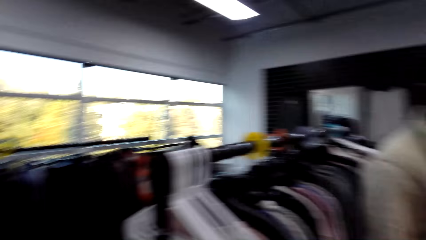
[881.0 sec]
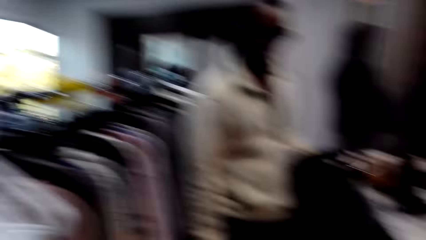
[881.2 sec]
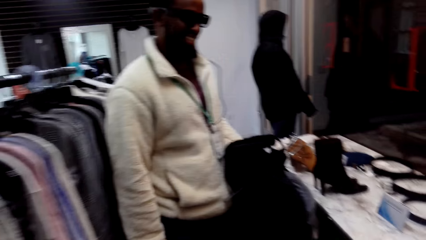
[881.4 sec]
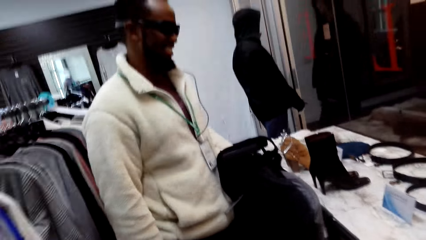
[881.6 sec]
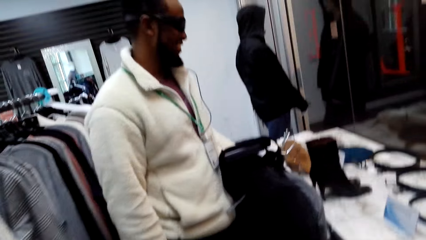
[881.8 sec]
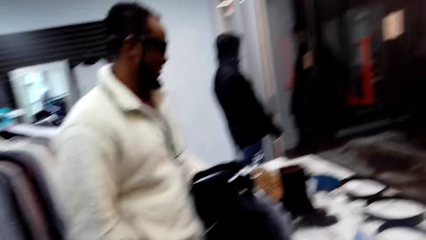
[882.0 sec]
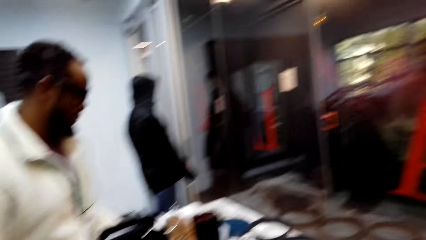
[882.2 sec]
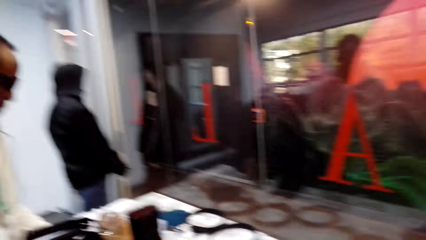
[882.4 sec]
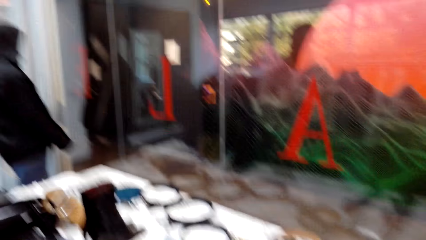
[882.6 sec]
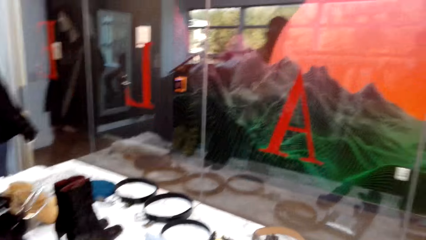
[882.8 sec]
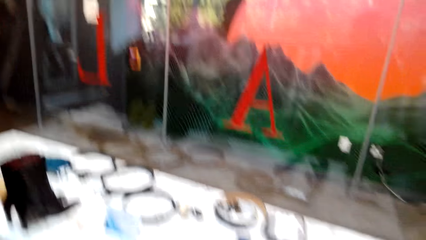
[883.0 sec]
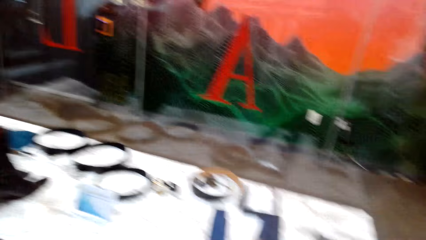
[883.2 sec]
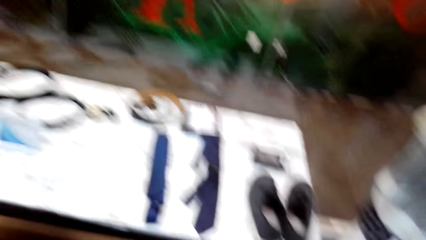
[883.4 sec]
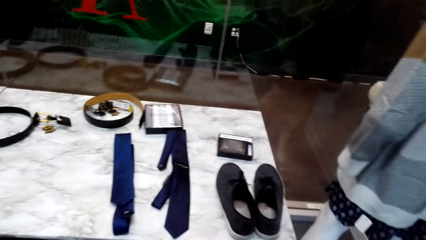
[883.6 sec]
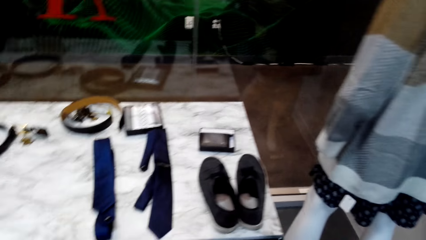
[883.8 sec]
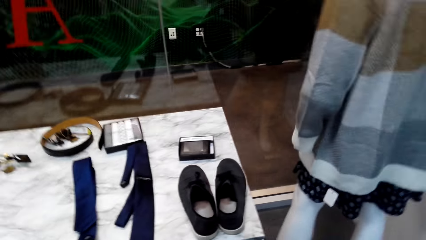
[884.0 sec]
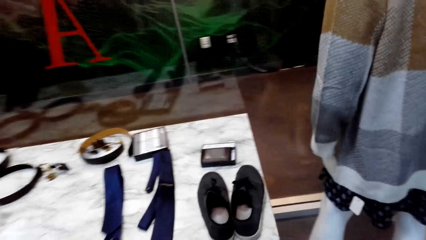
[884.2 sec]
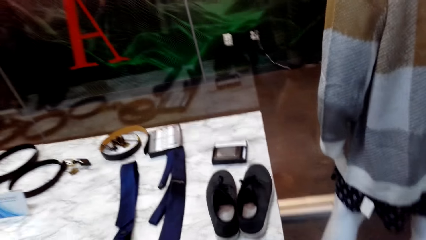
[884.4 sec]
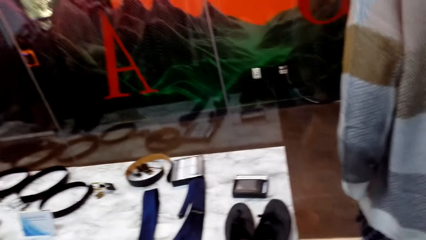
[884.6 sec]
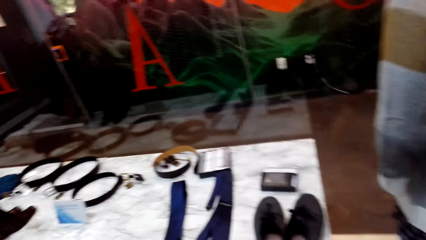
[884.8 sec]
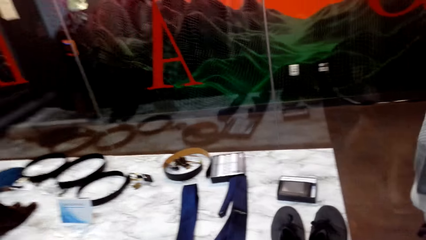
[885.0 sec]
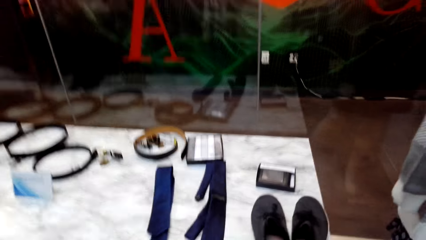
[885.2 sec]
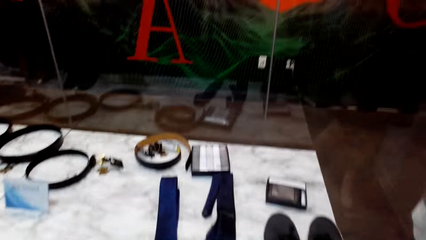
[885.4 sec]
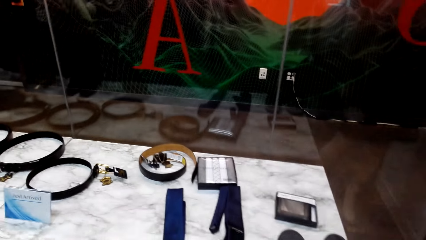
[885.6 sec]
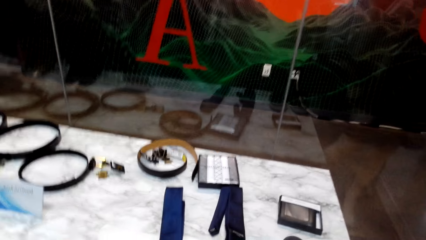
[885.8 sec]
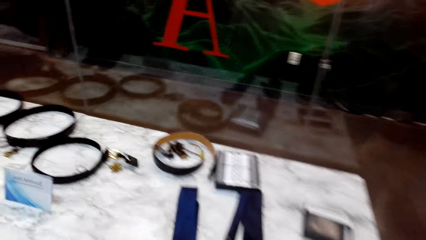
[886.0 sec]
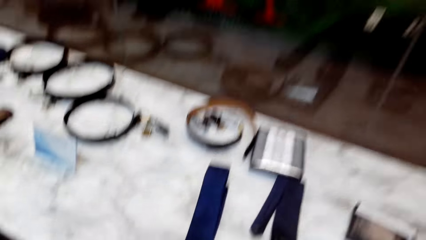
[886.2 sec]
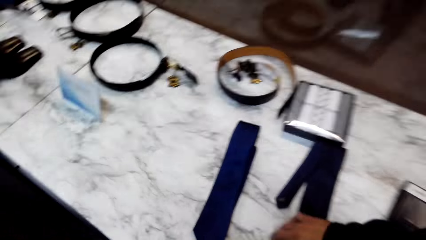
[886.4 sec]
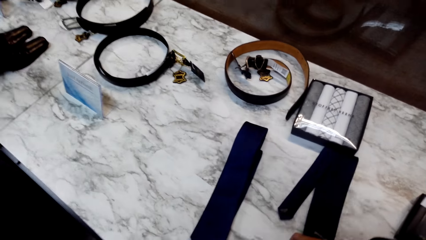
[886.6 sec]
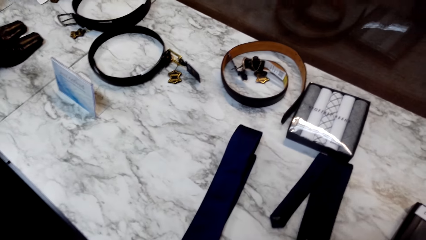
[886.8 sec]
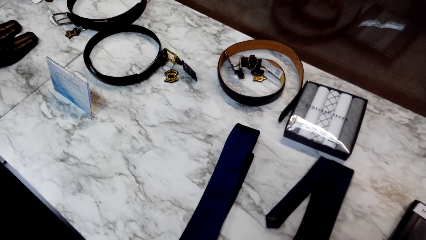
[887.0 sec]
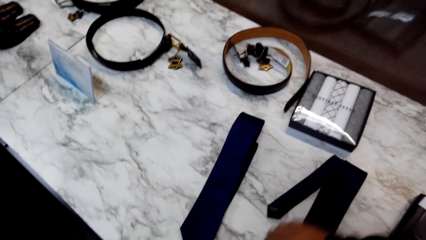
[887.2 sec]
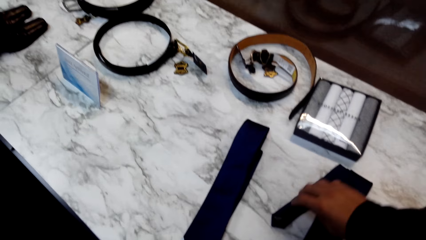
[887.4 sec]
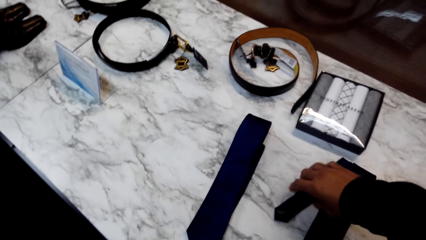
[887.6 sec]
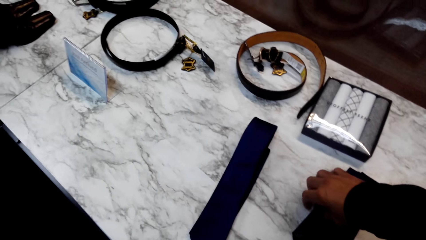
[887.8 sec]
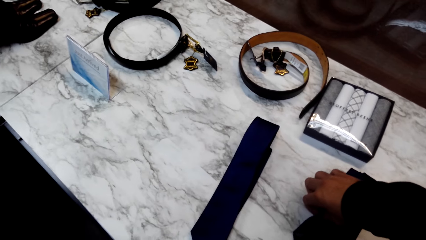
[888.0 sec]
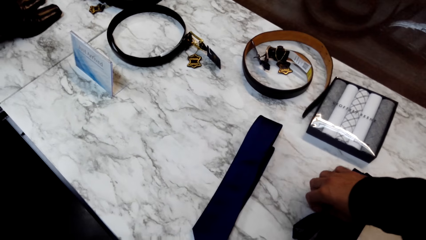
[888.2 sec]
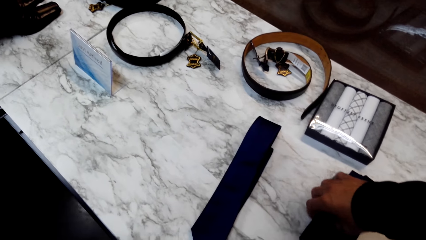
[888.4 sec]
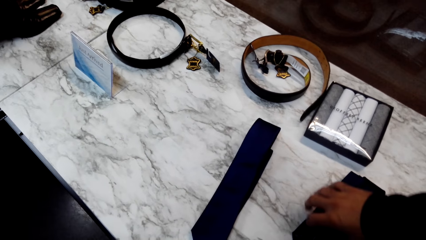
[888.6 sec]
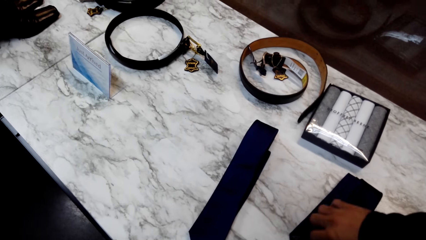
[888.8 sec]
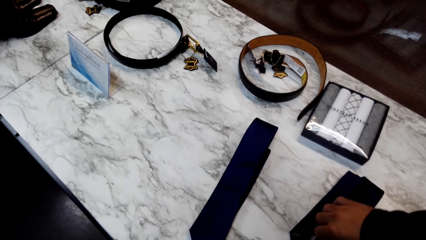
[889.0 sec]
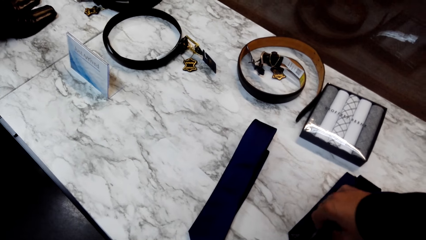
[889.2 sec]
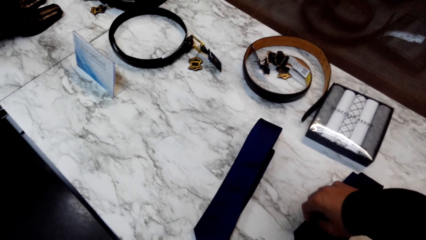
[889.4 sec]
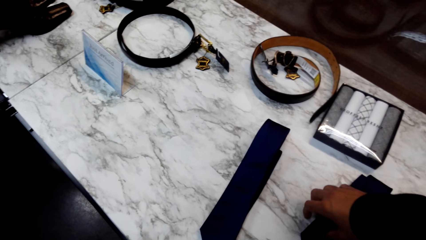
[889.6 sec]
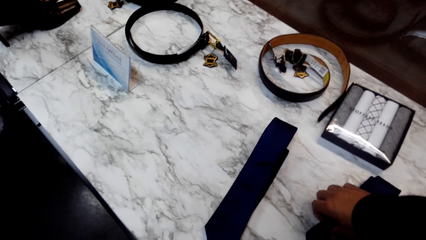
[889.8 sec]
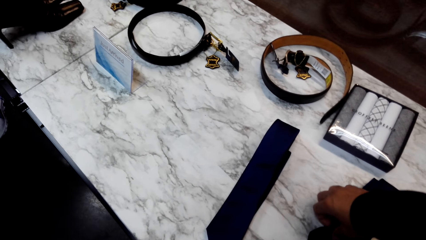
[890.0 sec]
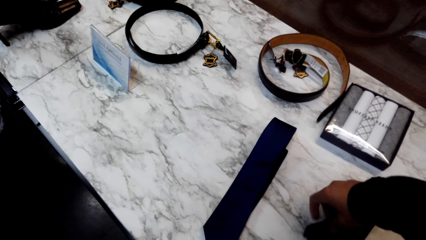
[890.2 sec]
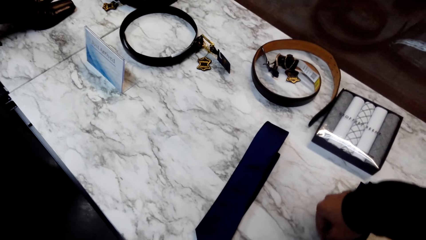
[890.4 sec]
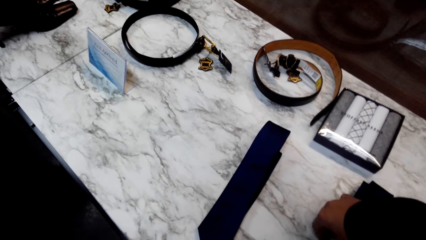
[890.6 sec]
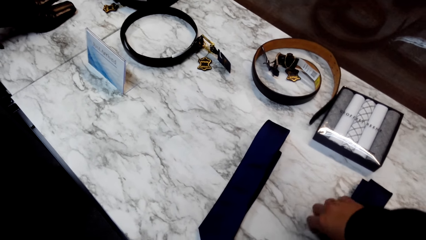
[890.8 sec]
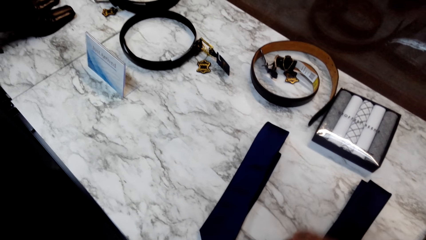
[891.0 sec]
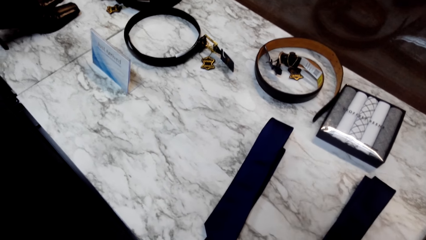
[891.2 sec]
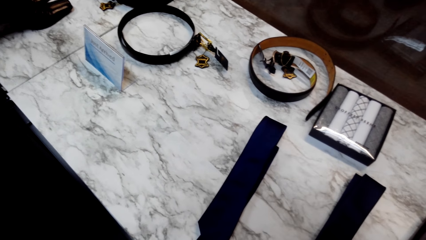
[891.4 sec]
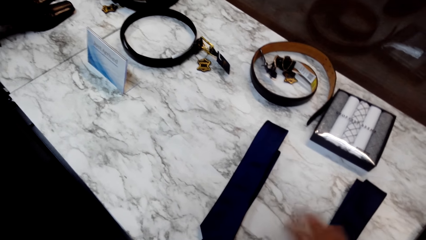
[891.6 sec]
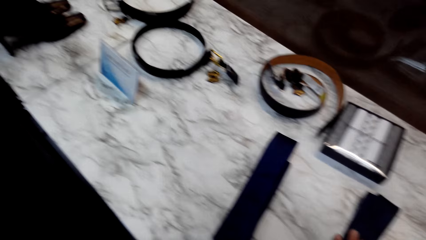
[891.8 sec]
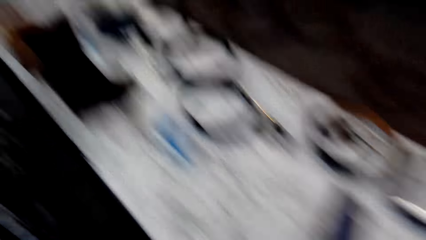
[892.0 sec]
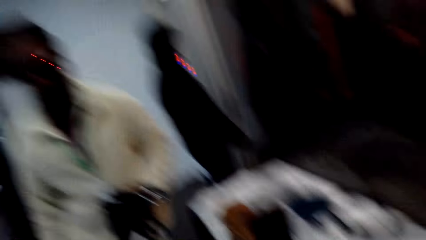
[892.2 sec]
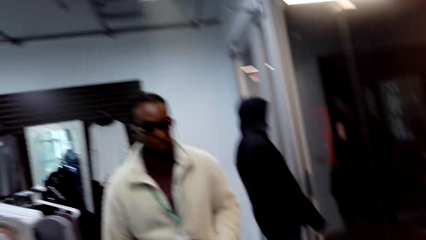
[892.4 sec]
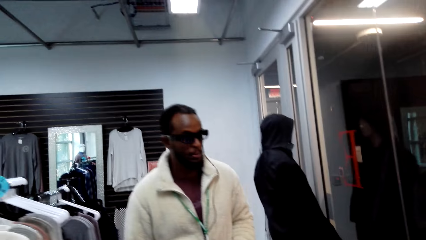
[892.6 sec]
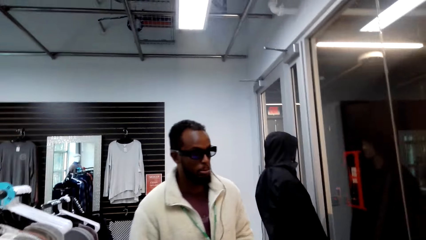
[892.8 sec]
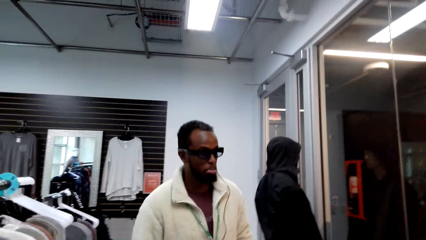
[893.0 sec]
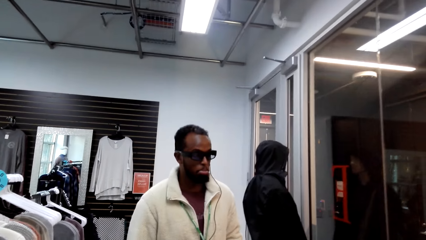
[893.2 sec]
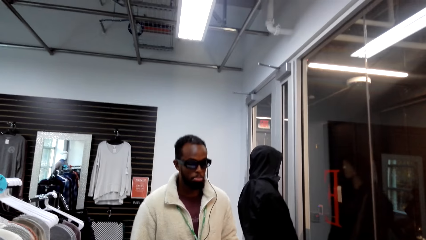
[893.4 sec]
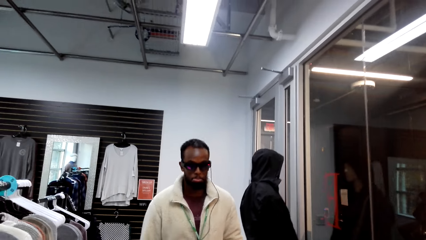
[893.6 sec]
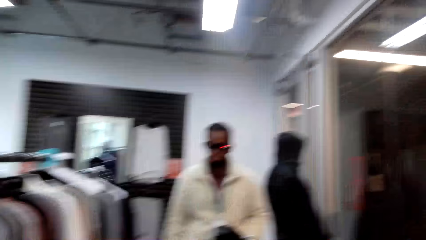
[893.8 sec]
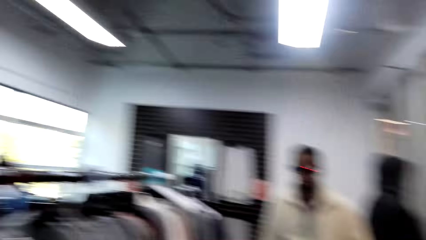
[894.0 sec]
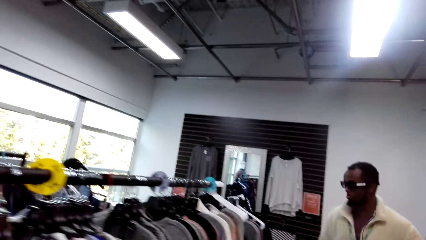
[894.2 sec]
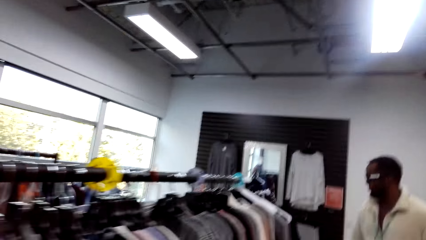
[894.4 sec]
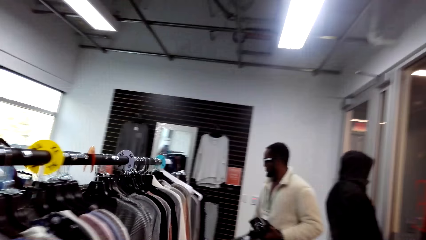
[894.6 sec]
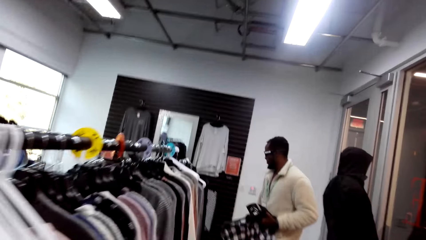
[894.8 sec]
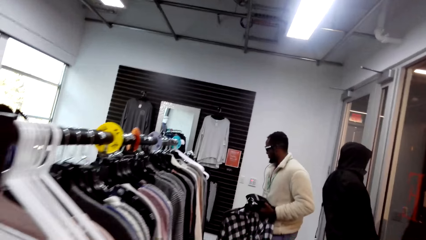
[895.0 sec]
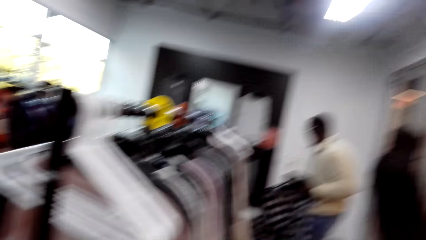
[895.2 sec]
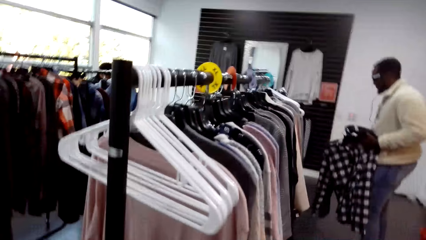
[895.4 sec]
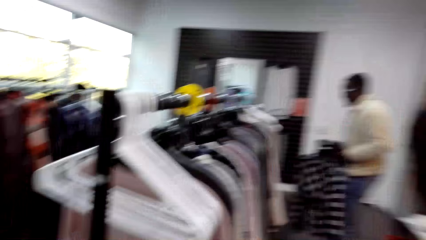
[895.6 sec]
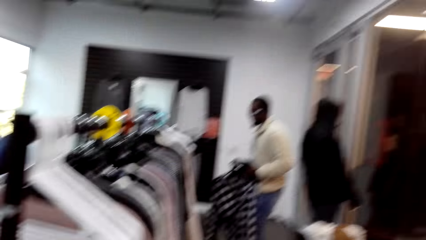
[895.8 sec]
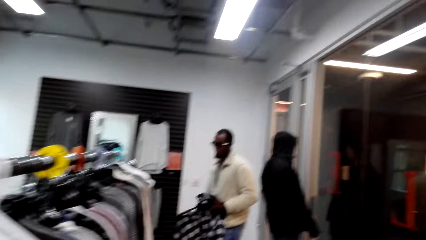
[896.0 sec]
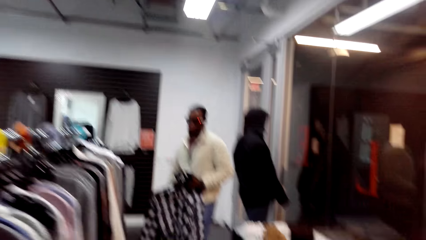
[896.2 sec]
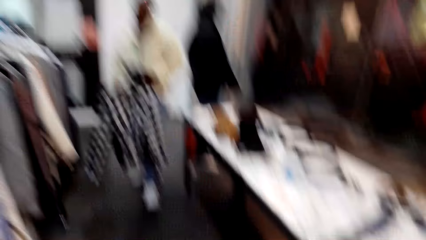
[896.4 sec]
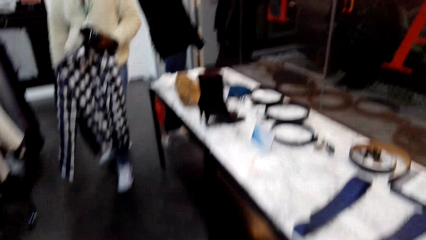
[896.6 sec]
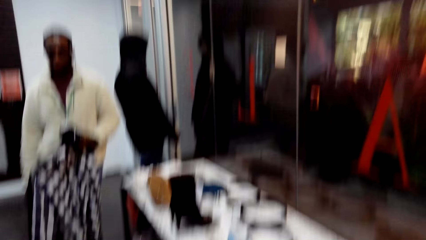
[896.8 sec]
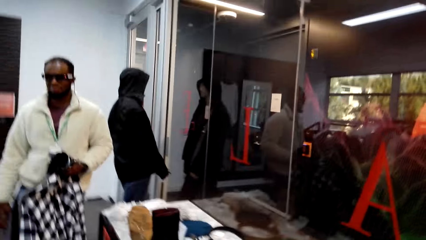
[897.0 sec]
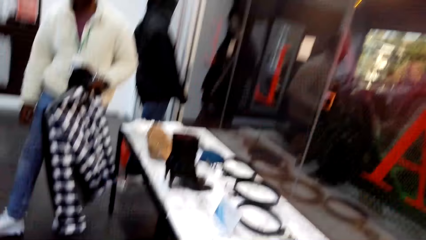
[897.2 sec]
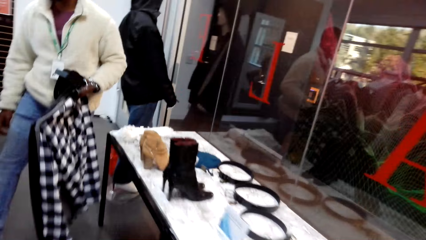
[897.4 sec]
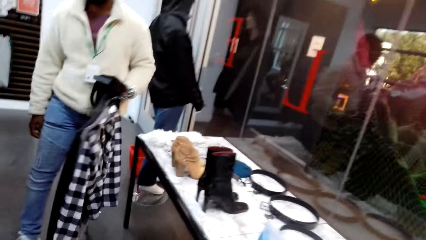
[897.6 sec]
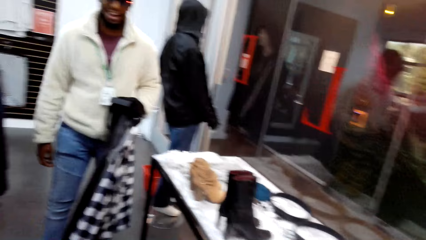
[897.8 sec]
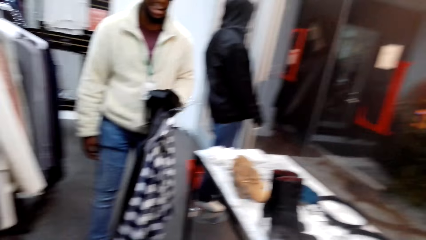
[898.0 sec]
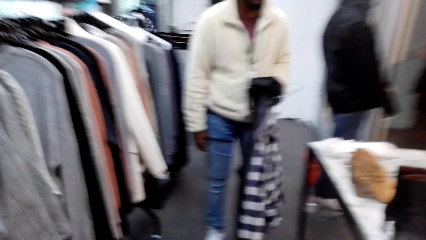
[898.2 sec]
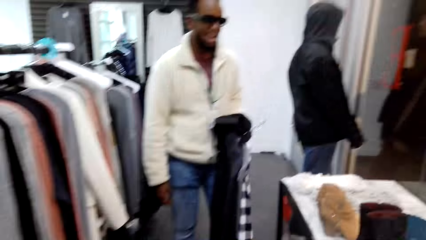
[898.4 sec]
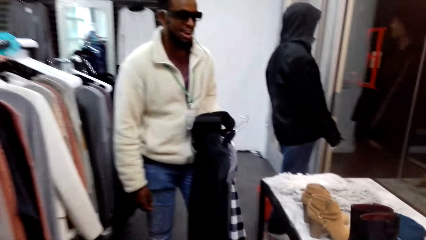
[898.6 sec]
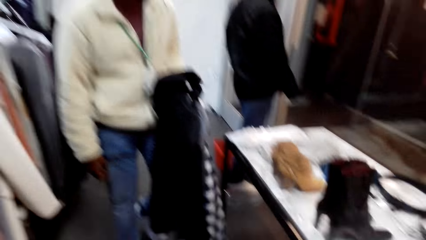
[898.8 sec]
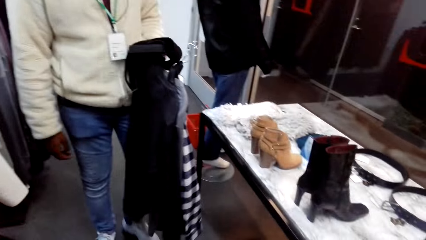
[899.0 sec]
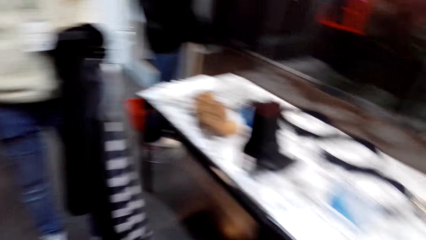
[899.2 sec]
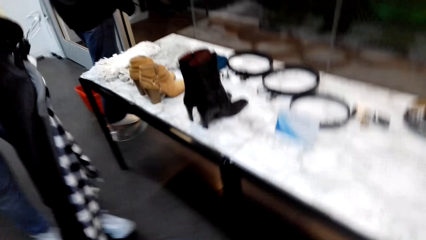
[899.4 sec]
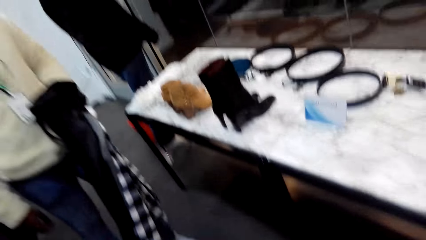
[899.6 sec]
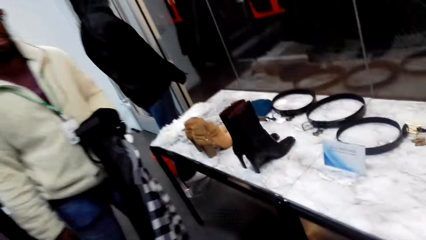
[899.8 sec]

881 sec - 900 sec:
A person stares at the table. The camera wearer looks around. They adjust a tie. The person walks around.
